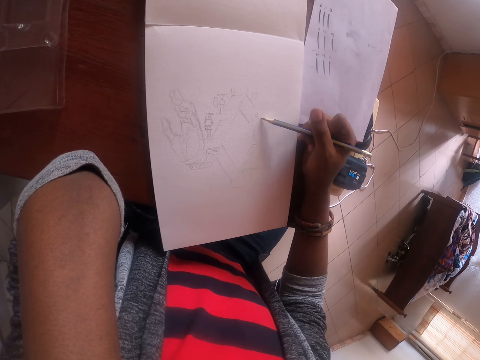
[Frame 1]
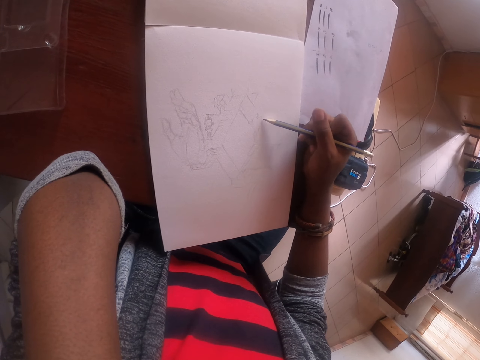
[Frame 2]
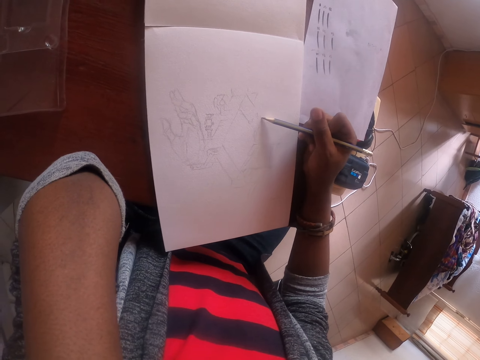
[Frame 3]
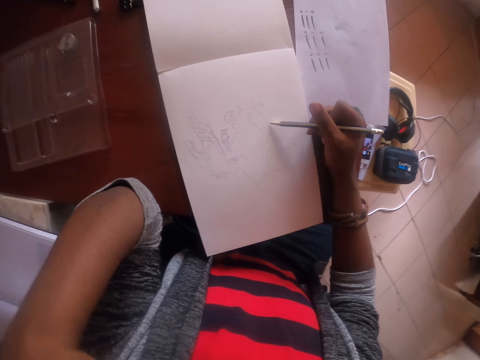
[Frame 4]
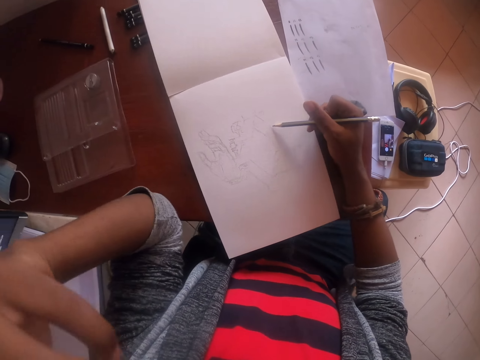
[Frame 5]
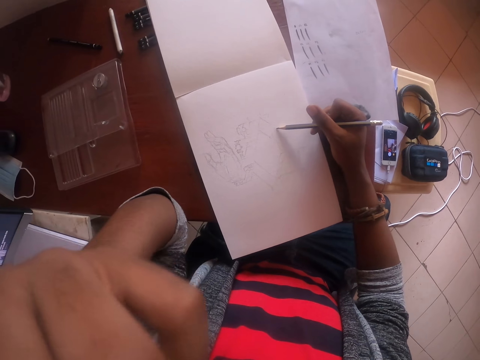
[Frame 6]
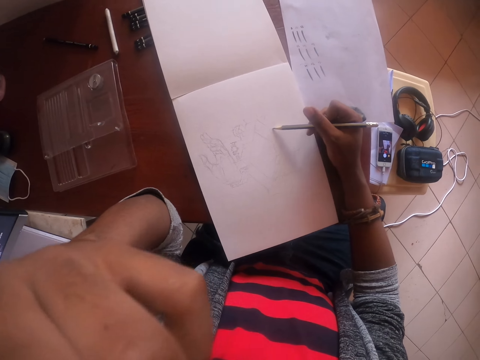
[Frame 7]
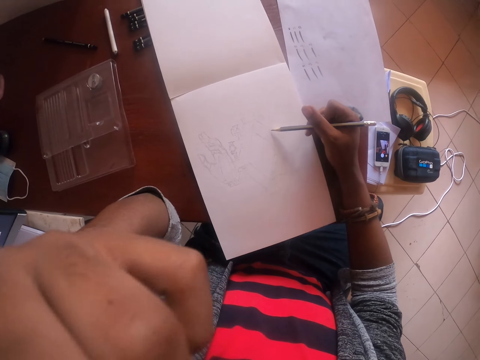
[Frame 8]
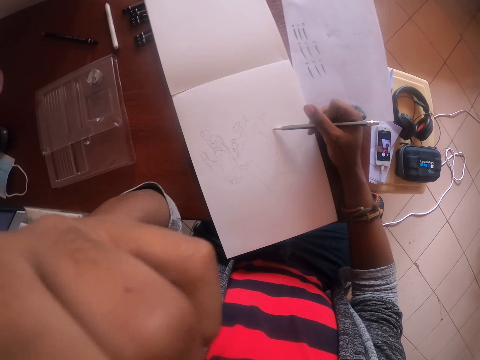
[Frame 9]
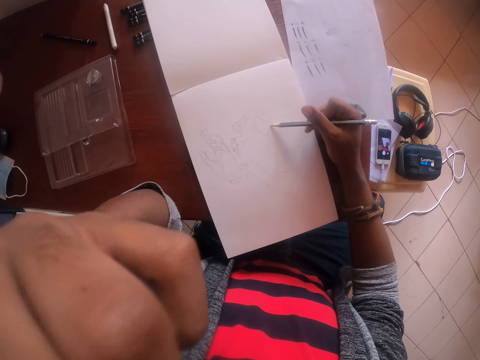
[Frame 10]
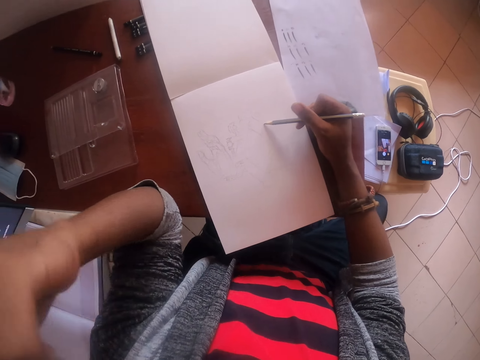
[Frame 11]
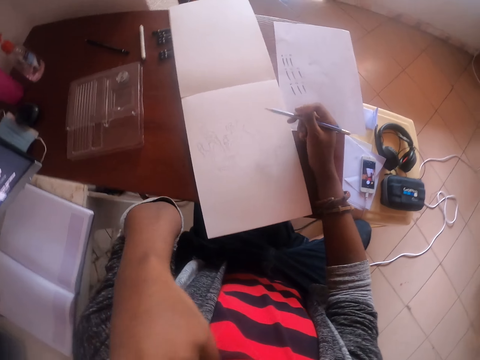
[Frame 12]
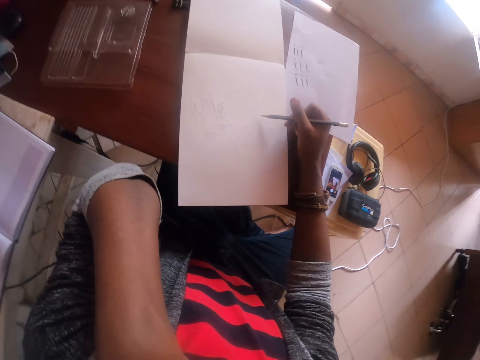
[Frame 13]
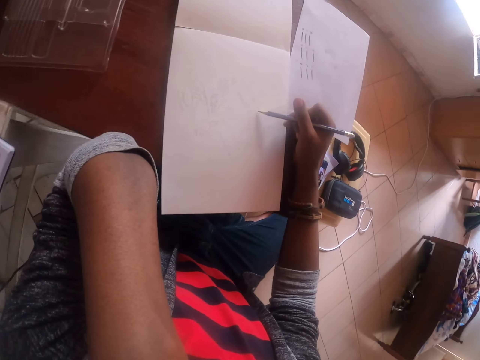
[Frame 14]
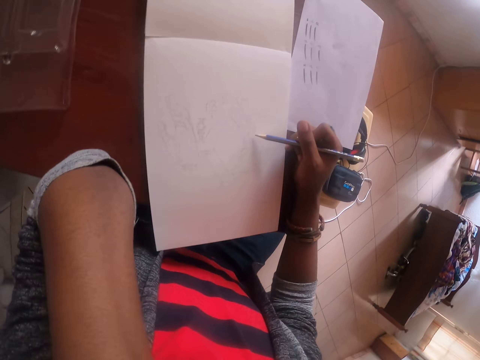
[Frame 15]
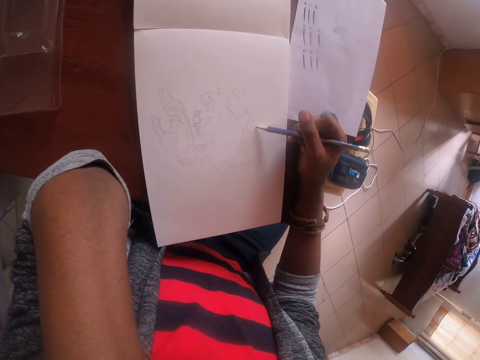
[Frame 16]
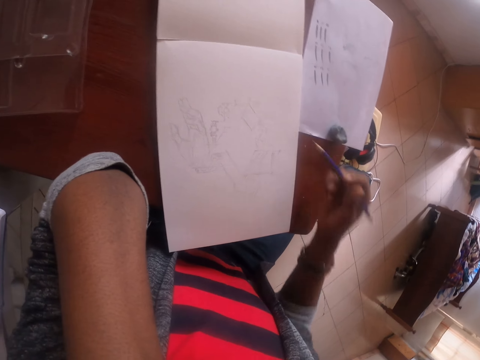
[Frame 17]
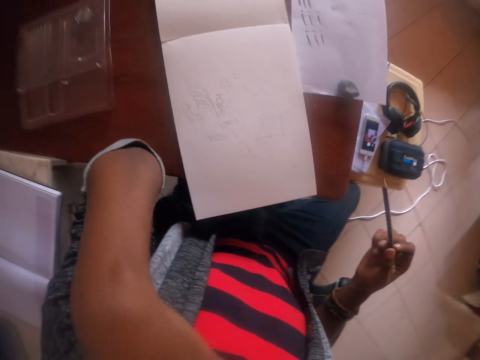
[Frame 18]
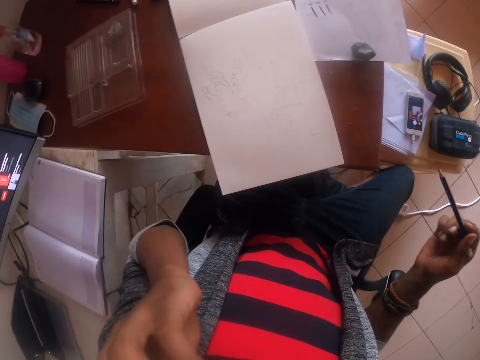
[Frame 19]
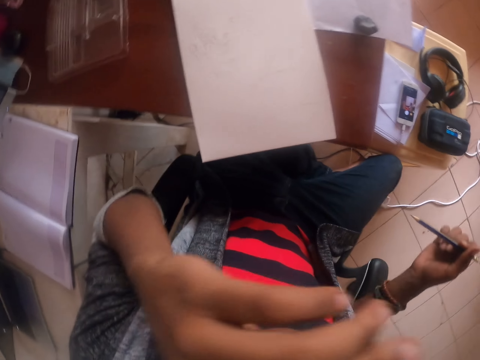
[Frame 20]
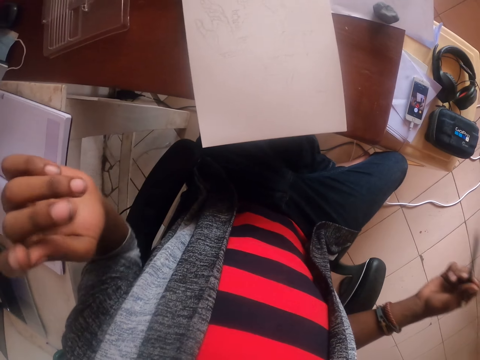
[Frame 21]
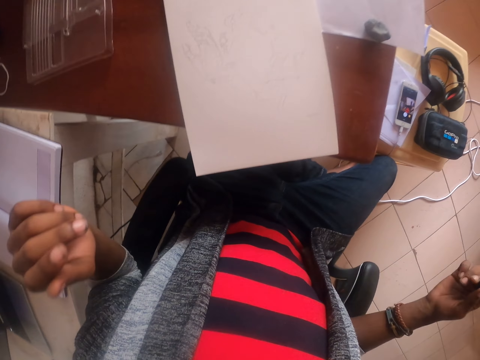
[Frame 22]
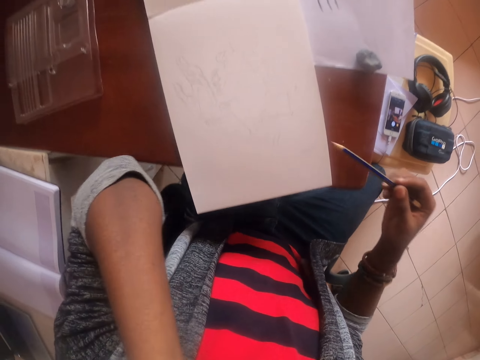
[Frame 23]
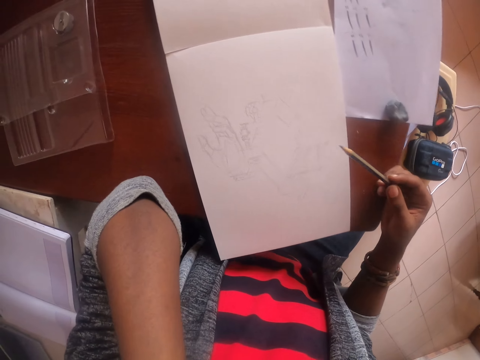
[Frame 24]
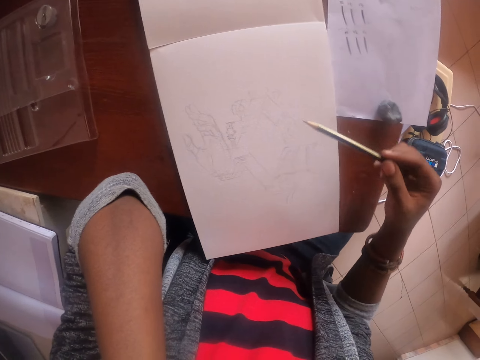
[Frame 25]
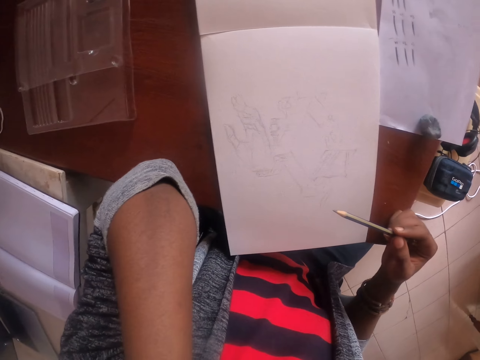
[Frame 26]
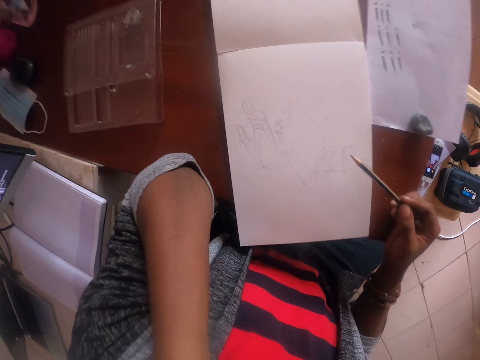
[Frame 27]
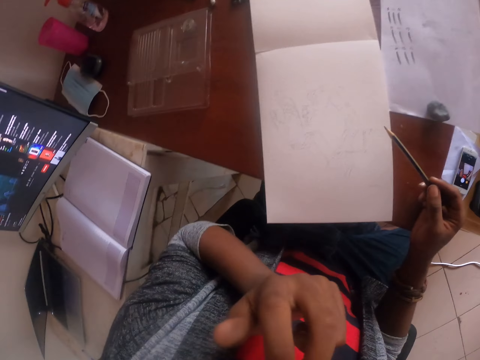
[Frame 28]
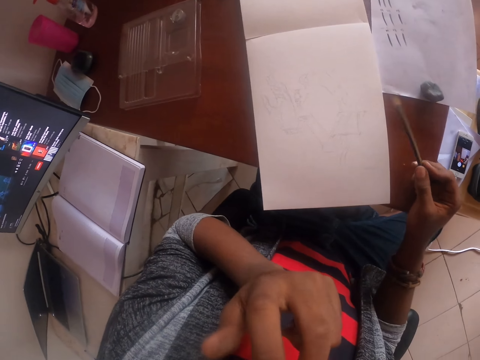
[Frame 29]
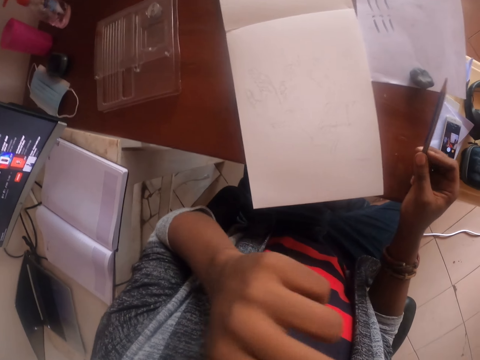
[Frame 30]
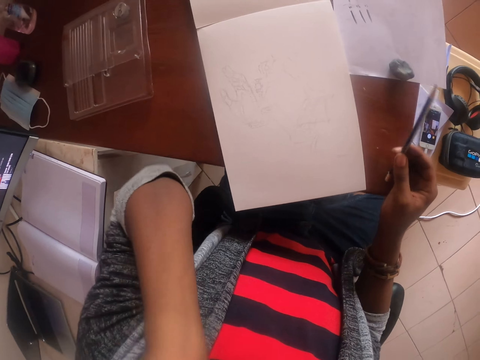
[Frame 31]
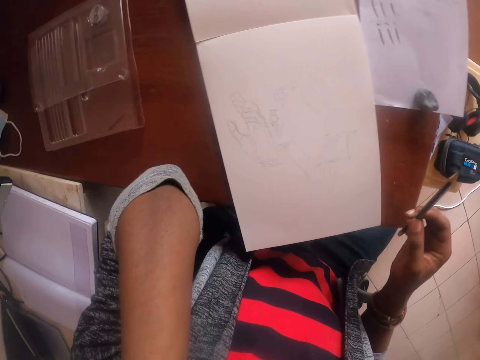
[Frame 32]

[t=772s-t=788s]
The camera wearer moves the hand. They draw the image. They stop drawing. They move the hand. They continue to draw. They touch the face. They pick the nose with the left hand.

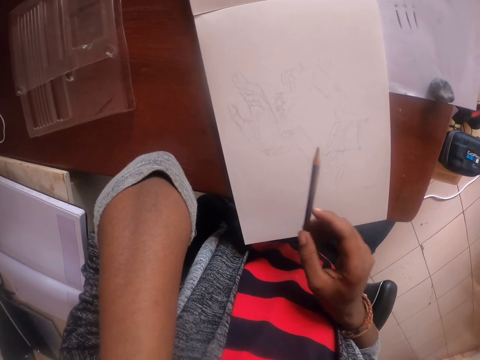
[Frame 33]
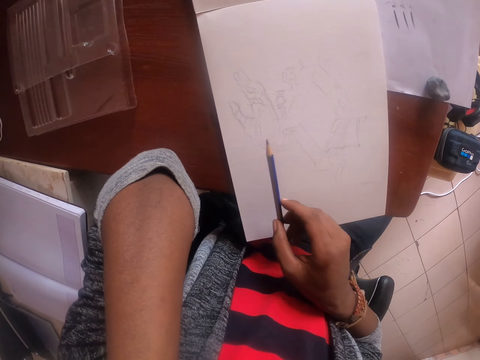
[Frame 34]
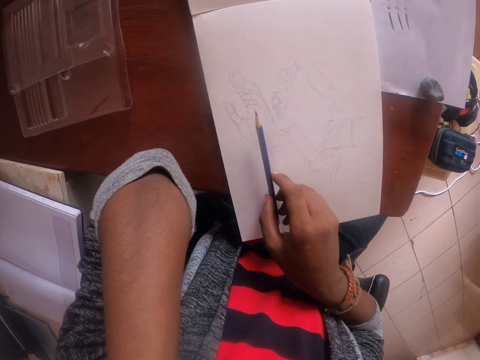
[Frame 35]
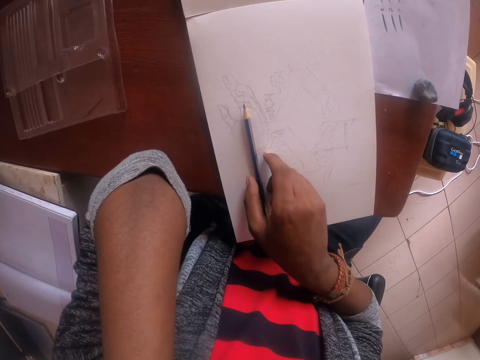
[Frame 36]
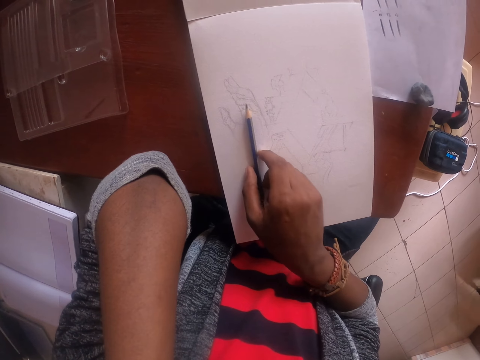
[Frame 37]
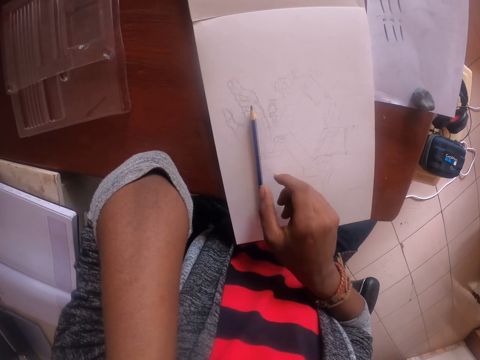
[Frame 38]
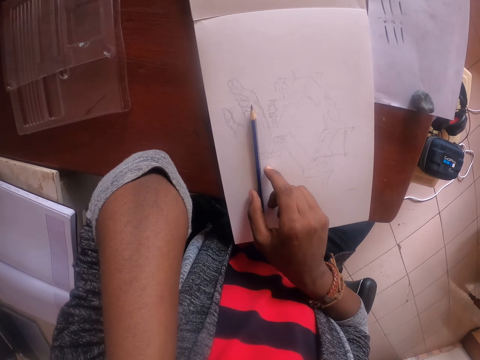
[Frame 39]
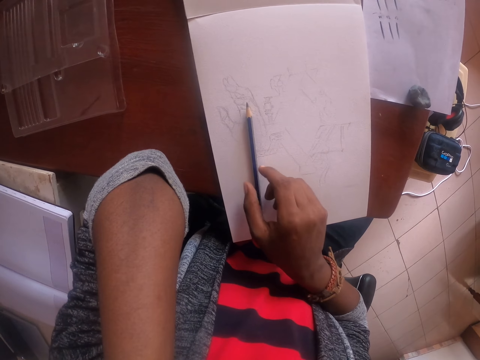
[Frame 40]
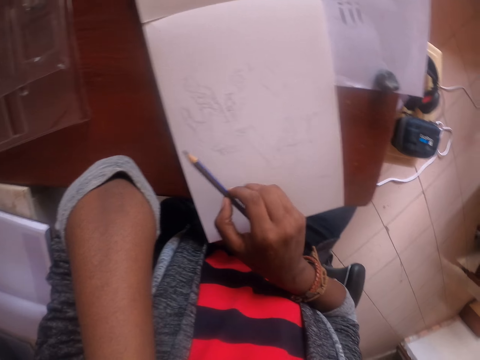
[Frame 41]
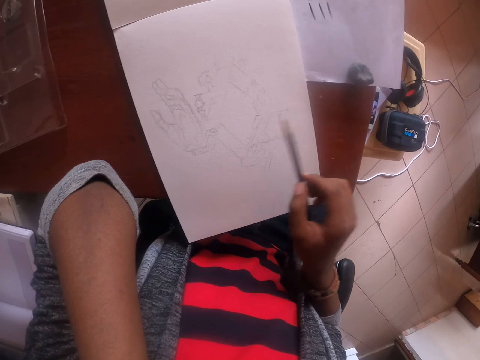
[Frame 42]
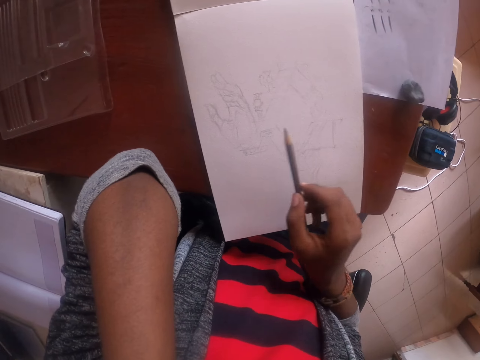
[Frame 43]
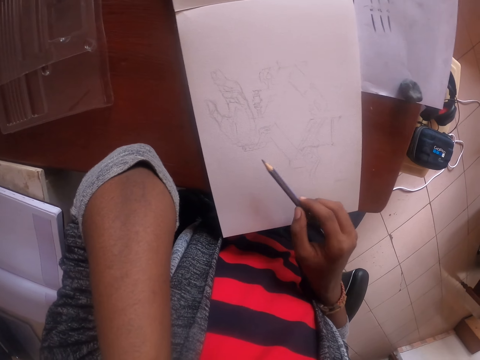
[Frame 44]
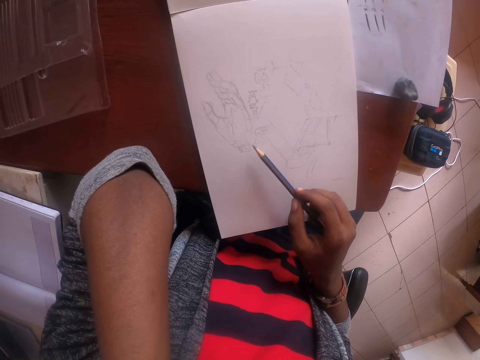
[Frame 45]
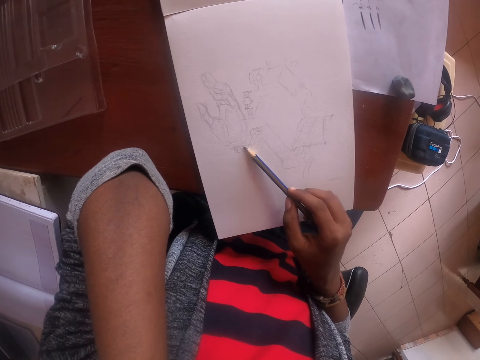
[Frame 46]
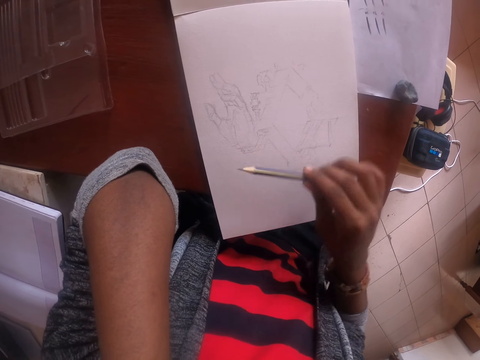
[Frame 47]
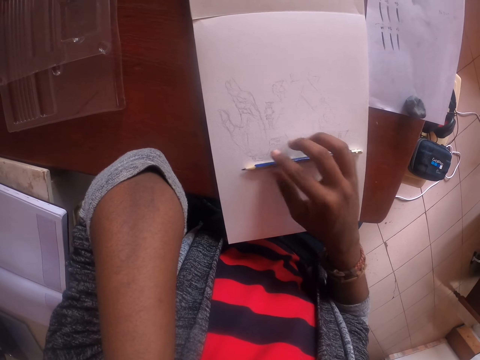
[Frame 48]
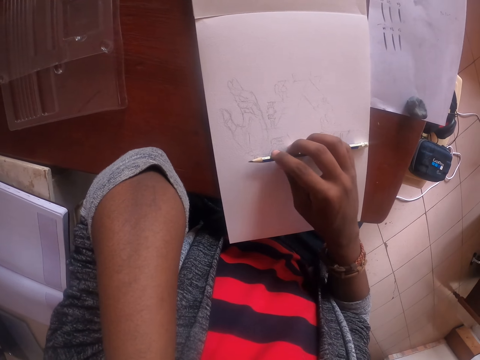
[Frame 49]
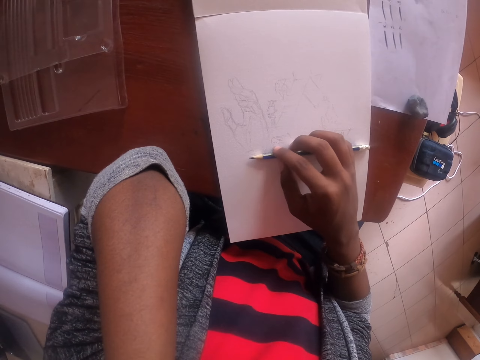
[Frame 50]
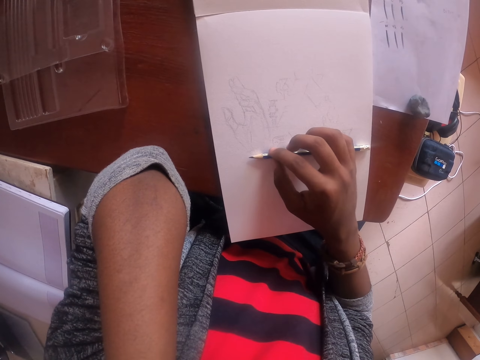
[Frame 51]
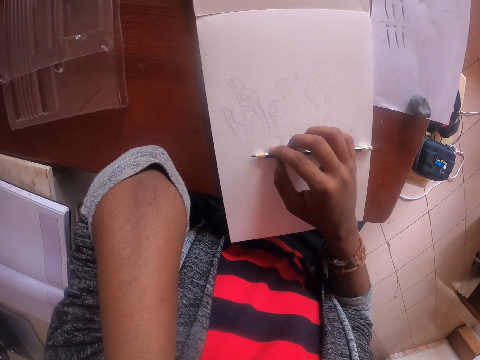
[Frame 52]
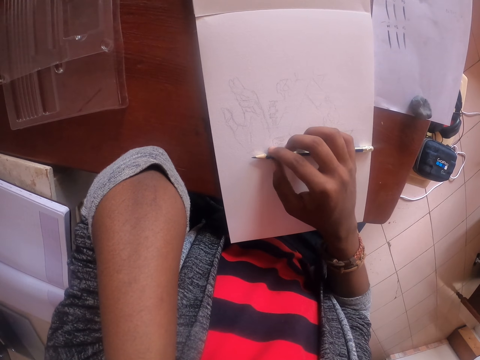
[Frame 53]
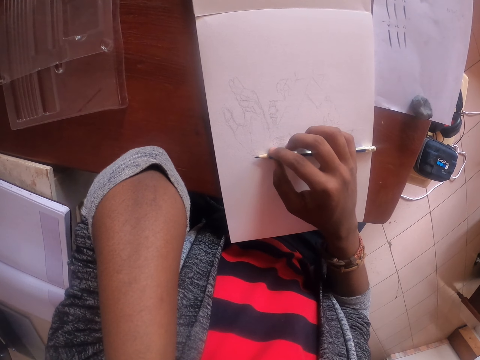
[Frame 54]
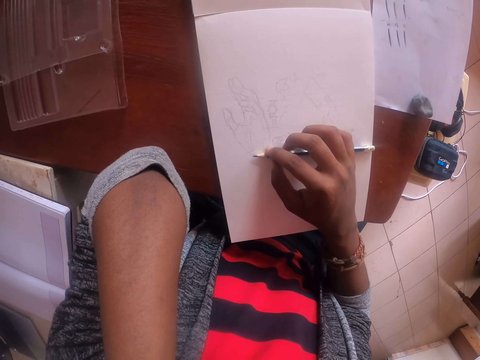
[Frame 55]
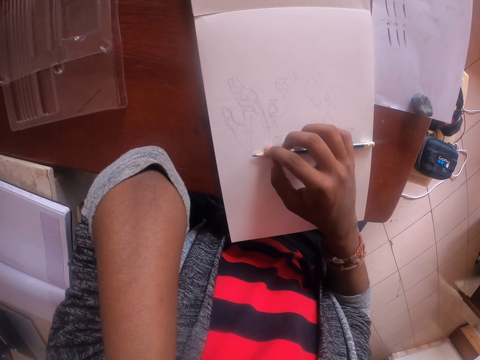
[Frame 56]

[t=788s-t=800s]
The camera wearer continues to draw. They place the pencil on the drawing paper and adjust the pencil. They pick up the pencil. They place the pencil on the drawing paper and adjust the pencil.
